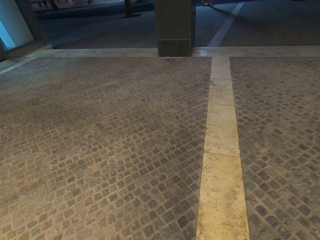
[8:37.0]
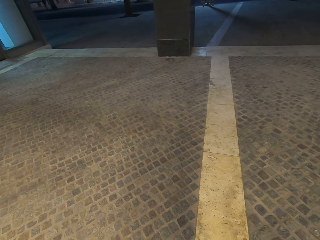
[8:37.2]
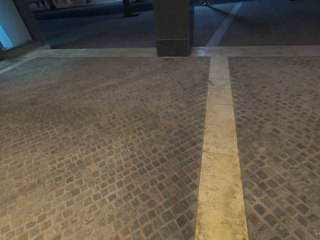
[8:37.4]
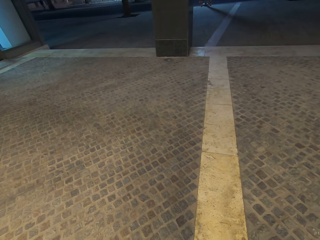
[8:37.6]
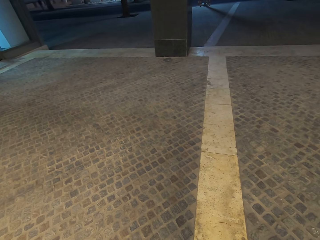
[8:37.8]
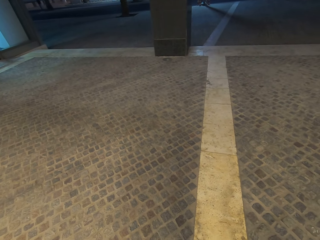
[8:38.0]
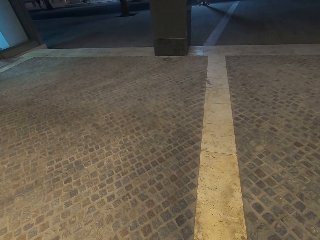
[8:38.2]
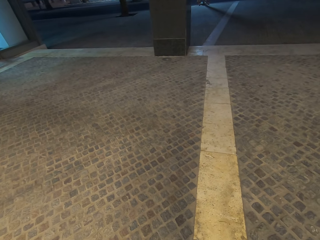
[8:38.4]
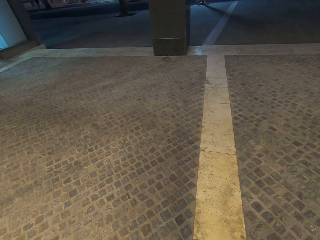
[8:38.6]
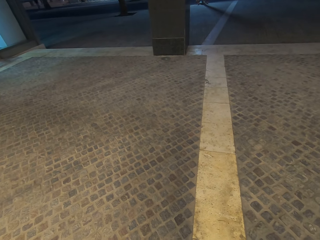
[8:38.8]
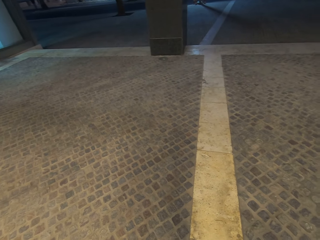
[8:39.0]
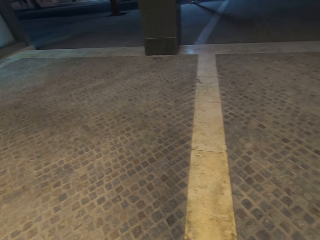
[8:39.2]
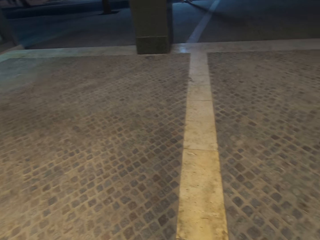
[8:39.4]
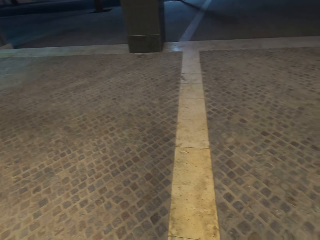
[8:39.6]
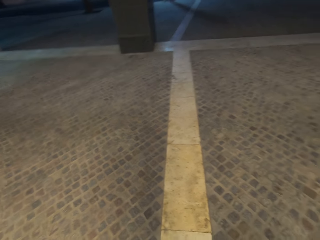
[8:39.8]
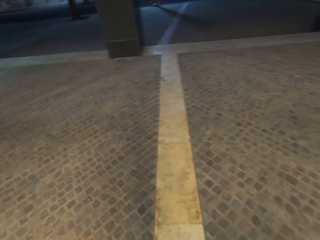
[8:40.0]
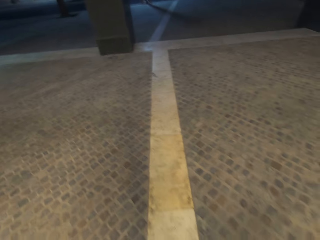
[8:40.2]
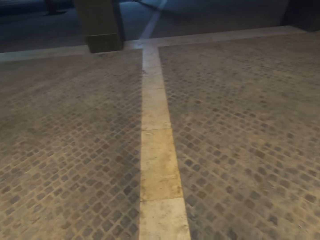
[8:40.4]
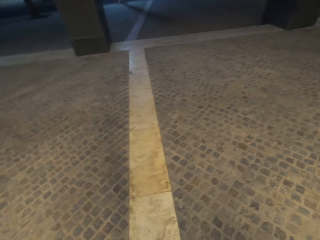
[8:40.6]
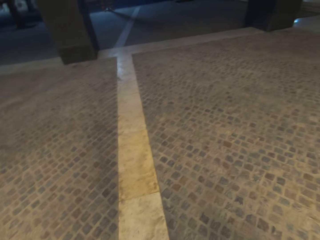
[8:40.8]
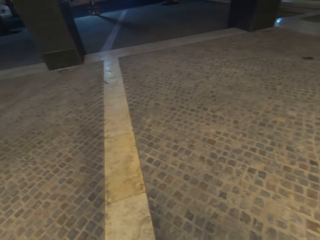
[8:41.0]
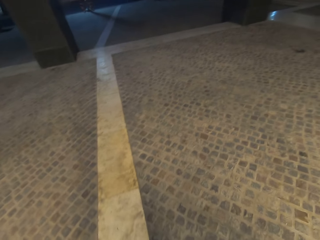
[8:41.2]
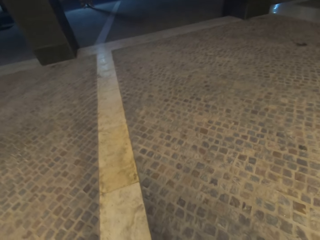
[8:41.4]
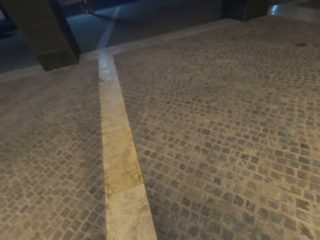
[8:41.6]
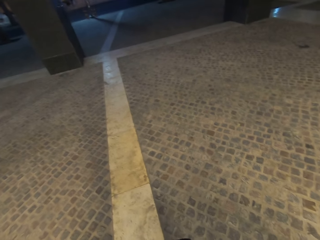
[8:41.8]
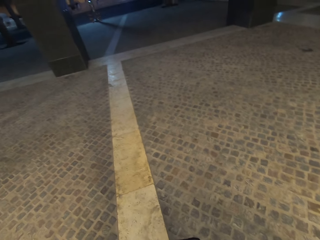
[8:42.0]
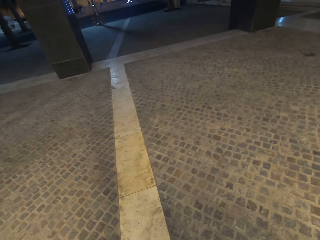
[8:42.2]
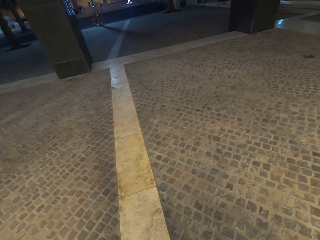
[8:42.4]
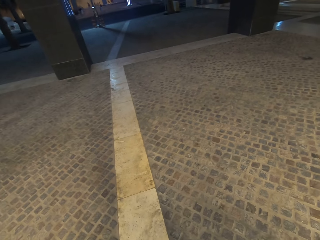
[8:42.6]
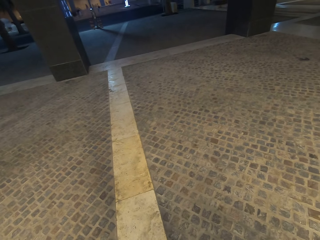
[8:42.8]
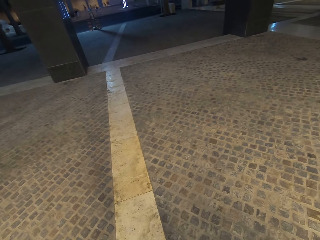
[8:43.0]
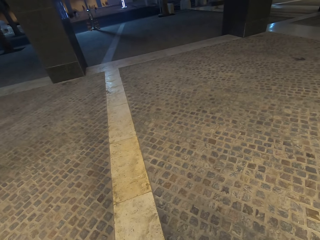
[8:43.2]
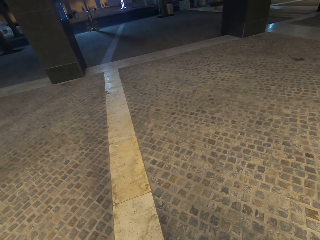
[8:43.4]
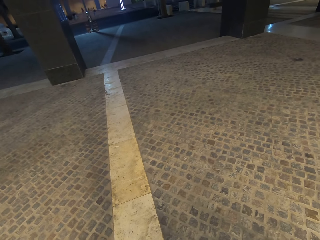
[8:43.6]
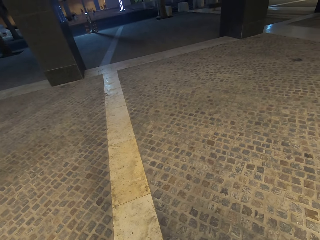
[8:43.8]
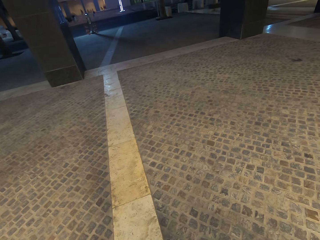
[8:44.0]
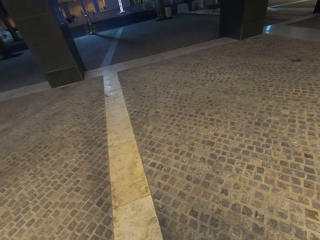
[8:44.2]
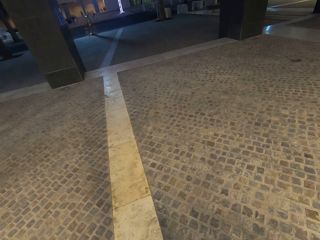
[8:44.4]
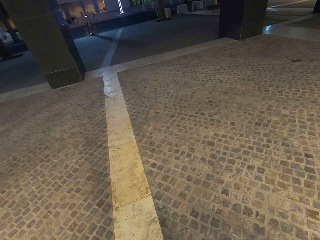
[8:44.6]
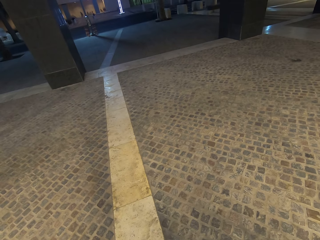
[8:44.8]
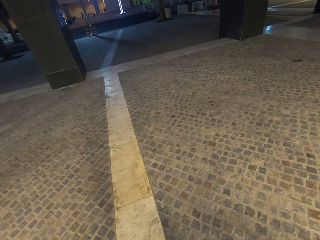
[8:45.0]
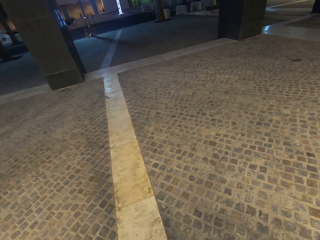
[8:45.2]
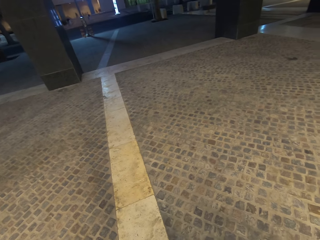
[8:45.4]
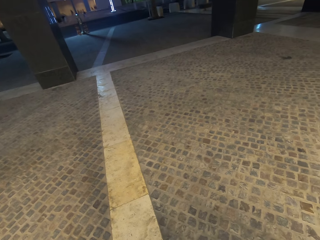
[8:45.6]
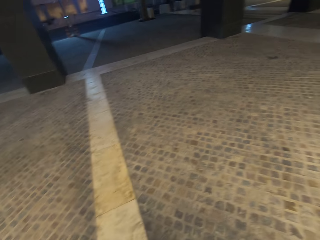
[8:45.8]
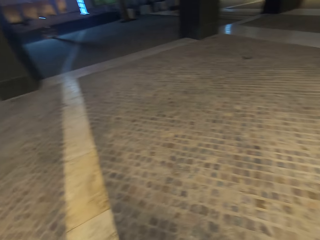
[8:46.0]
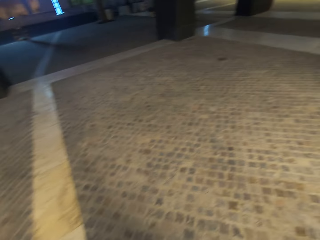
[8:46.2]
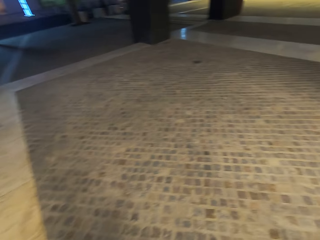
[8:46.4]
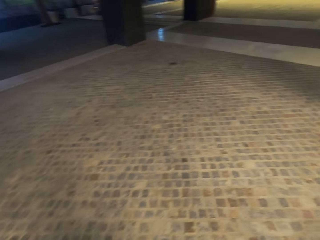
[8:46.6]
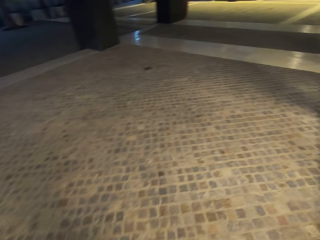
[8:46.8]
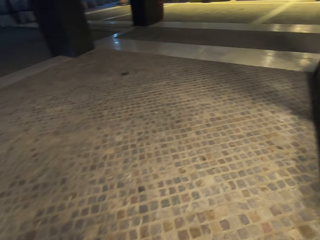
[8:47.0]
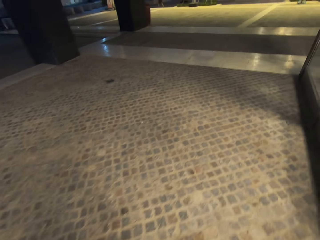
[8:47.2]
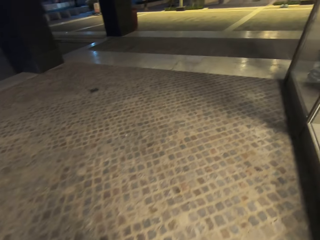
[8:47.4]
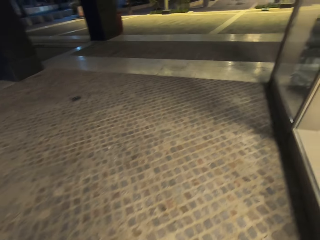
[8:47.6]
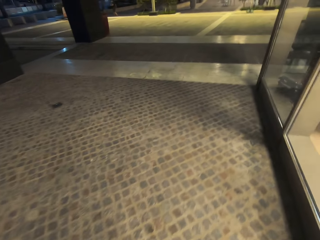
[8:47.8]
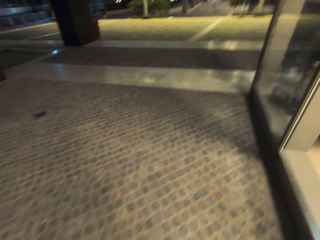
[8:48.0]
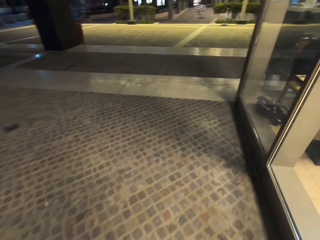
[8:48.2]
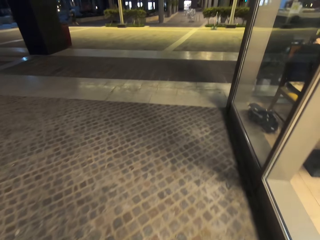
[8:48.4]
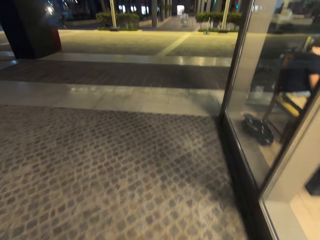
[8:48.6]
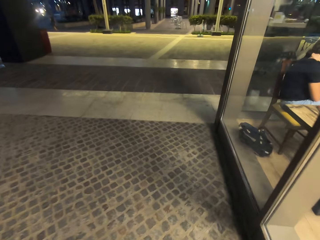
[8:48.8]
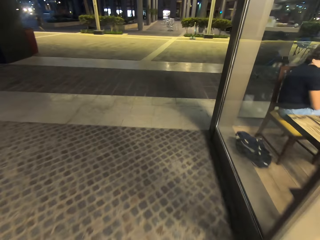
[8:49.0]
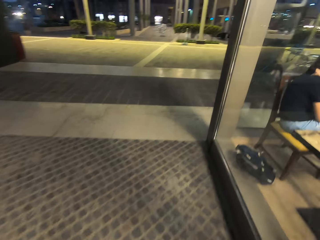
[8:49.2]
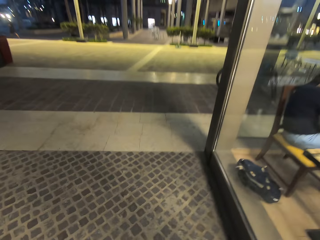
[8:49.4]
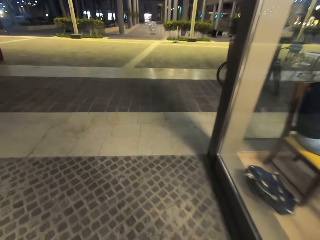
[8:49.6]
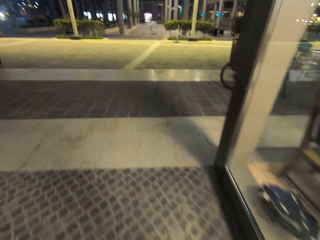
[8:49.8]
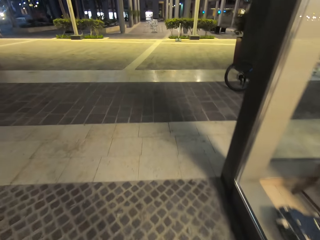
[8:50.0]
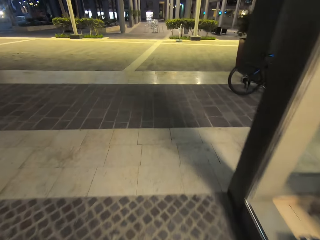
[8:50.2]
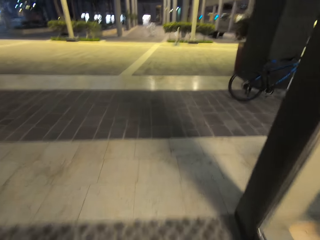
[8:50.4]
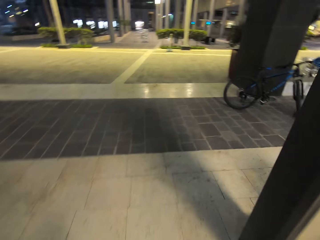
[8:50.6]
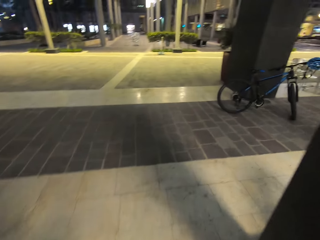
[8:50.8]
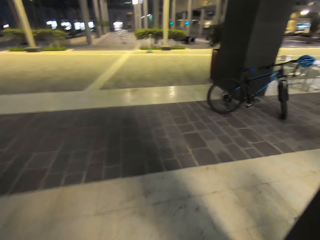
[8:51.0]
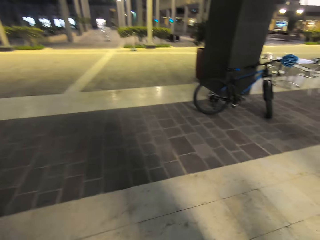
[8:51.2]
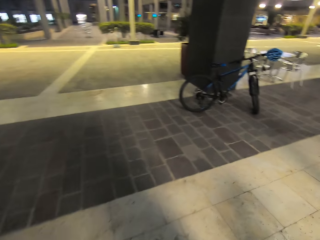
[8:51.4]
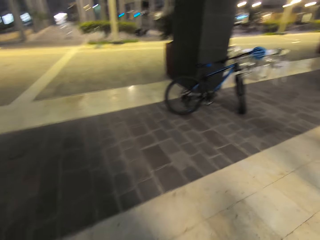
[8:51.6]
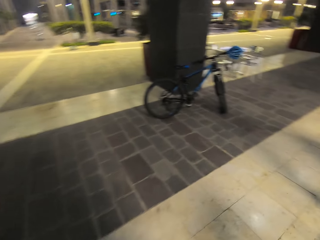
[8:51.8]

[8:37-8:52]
The camera wearer walks around the buildings on the road.

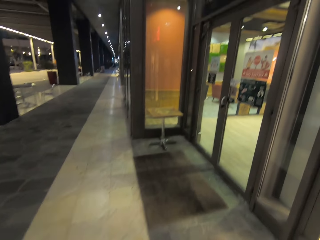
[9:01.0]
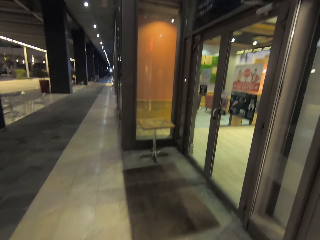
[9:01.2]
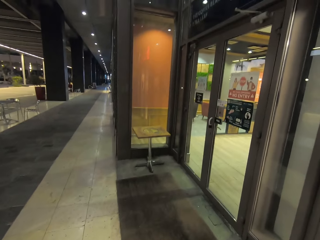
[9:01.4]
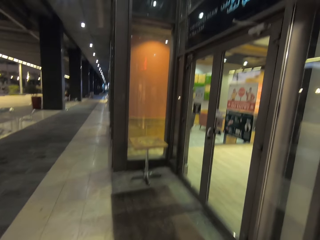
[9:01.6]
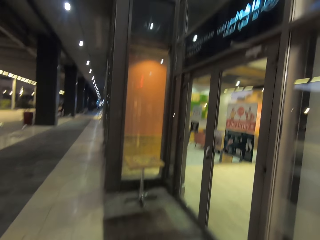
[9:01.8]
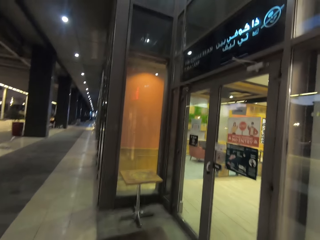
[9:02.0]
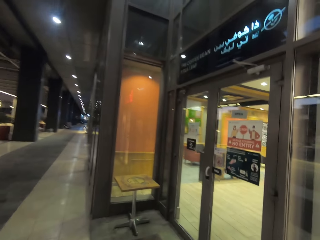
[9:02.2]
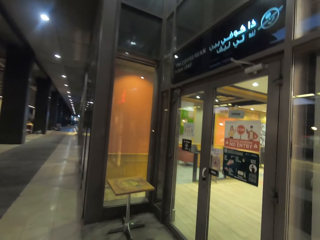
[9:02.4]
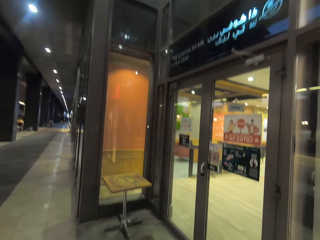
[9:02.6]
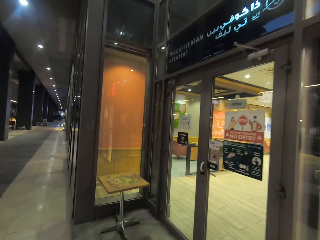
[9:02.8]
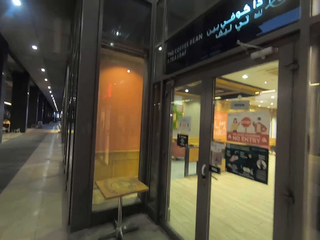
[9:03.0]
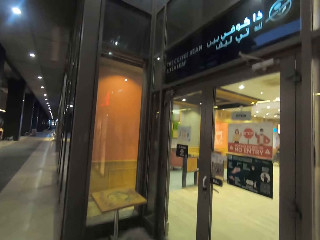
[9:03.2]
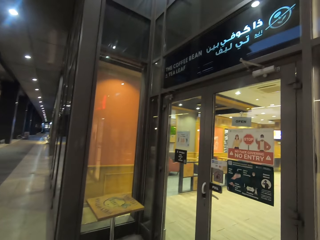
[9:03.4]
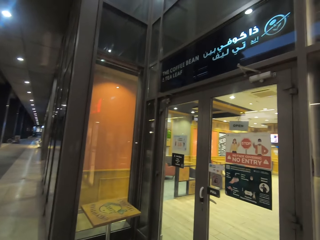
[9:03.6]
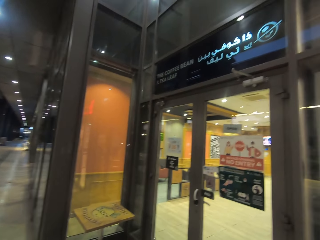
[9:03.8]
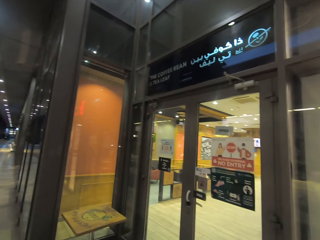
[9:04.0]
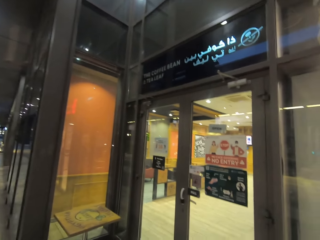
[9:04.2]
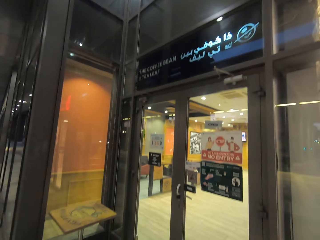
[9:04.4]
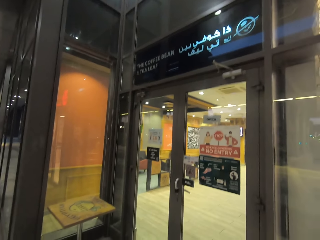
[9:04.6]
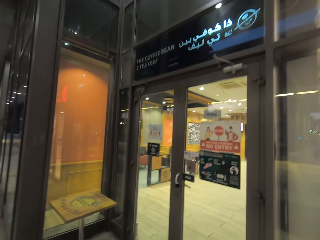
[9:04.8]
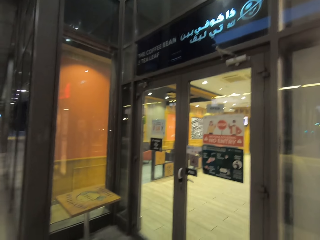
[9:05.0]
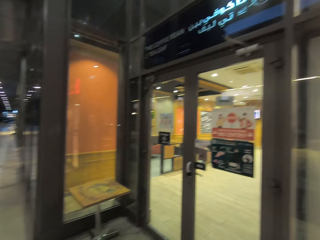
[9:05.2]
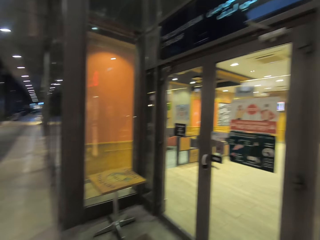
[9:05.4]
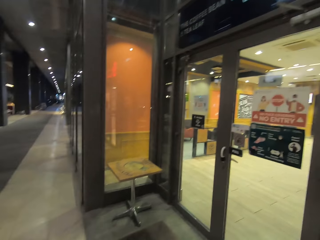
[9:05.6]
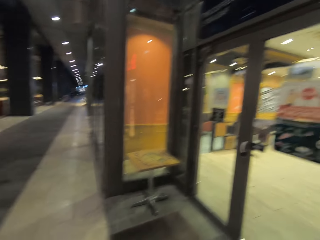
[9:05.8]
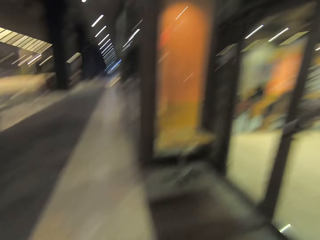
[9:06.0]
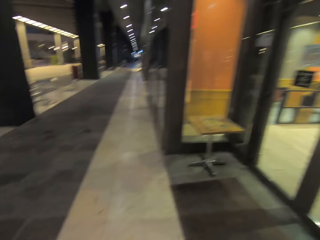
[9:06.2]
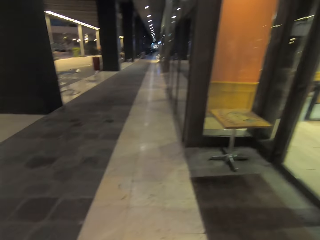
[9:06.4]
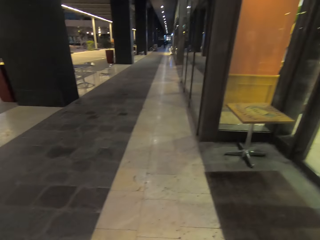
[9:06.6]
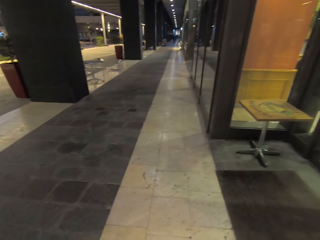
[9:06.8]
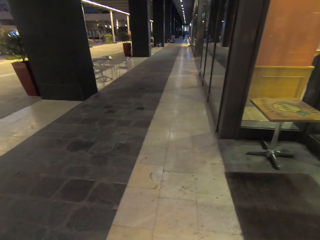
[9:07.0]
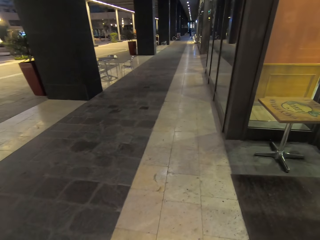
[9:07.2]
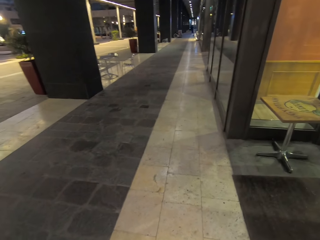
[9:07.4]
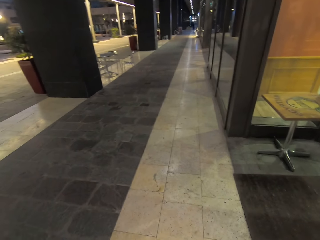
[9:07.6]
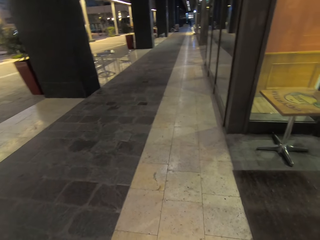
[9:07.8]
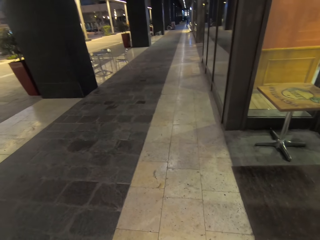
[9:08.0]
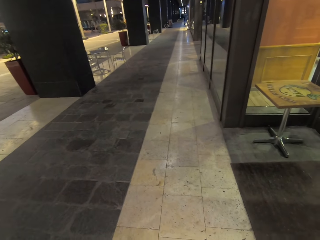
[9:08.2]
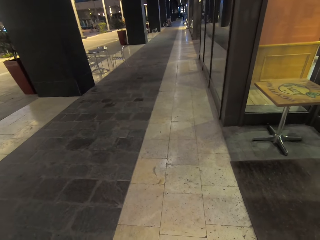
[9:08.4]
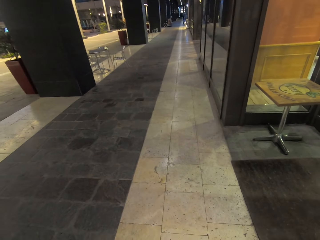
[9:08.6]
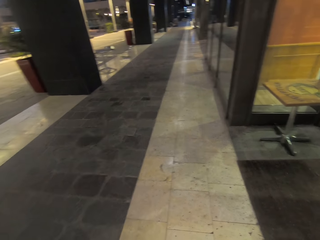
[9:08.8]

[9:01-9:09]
The camera wearer looks around the shop.
